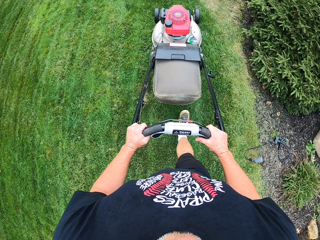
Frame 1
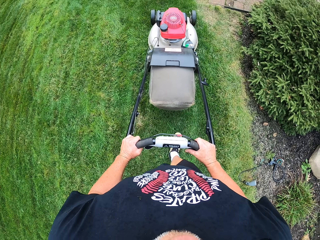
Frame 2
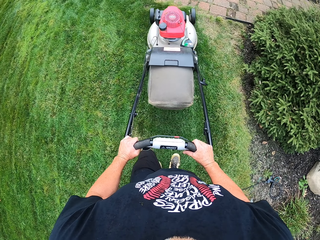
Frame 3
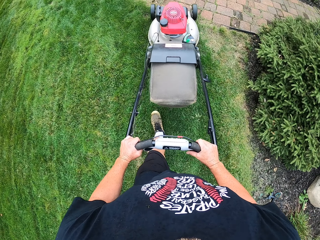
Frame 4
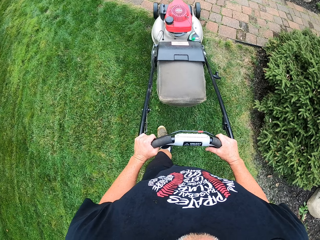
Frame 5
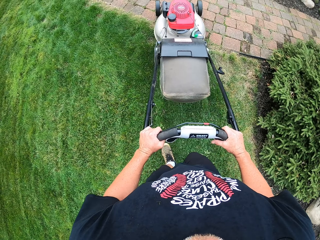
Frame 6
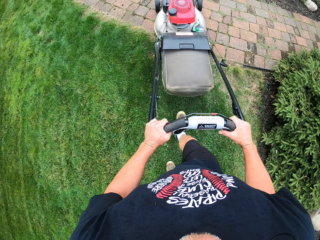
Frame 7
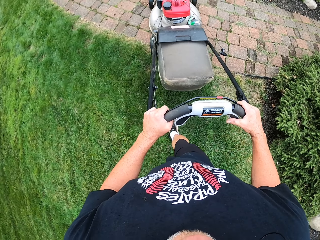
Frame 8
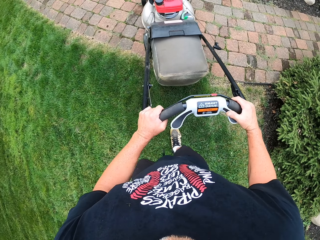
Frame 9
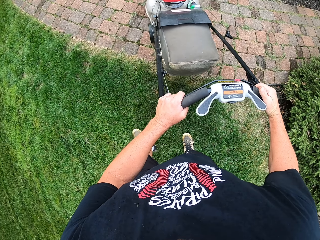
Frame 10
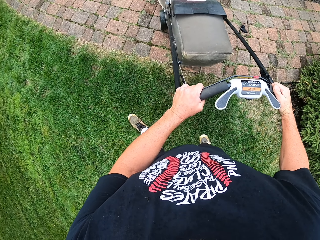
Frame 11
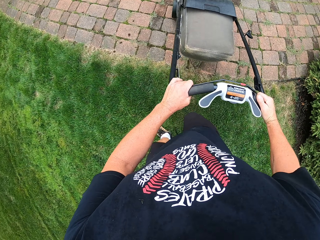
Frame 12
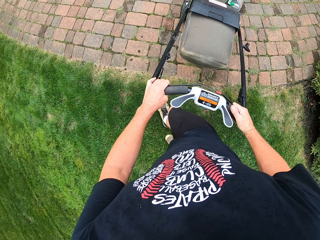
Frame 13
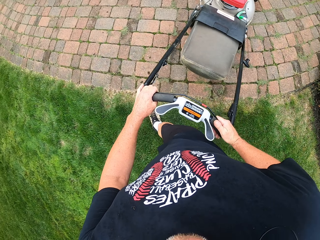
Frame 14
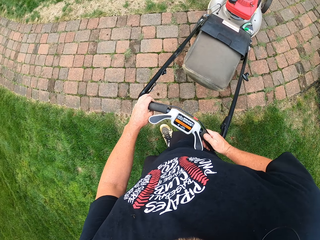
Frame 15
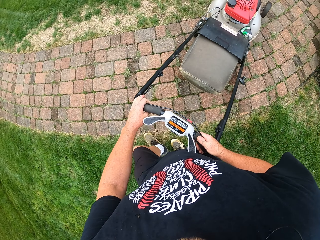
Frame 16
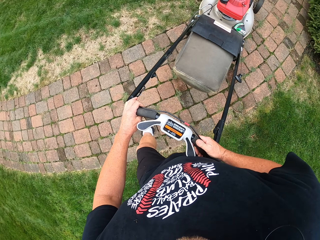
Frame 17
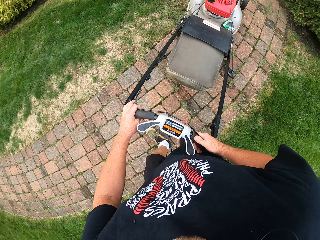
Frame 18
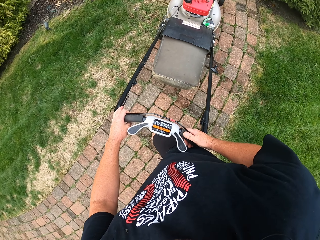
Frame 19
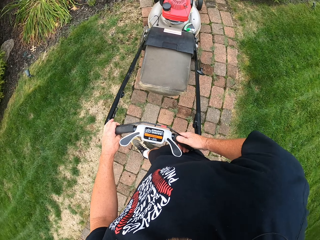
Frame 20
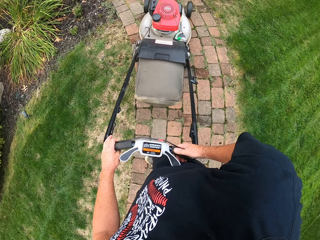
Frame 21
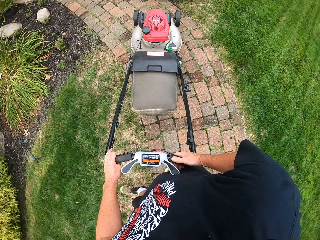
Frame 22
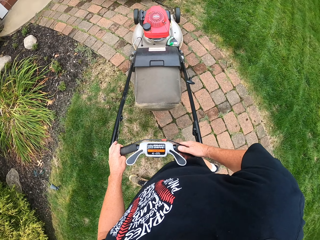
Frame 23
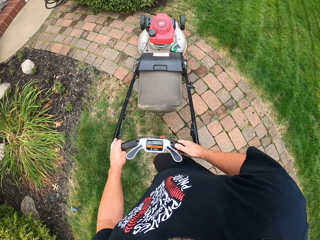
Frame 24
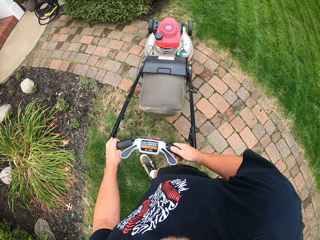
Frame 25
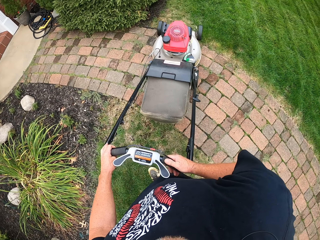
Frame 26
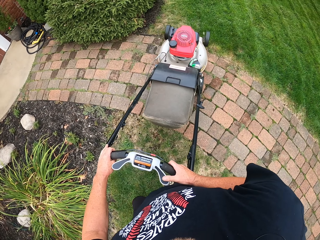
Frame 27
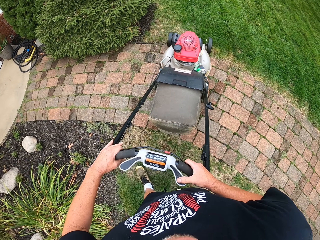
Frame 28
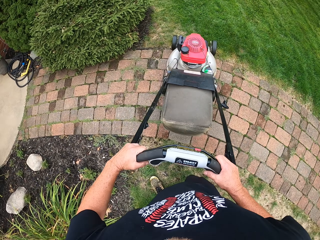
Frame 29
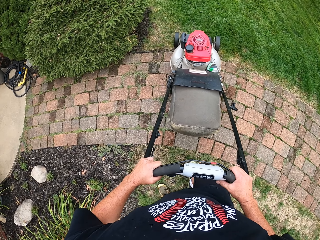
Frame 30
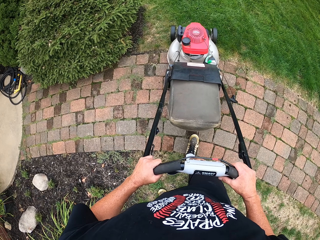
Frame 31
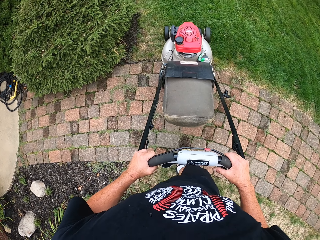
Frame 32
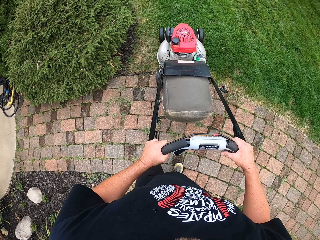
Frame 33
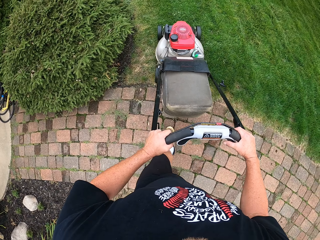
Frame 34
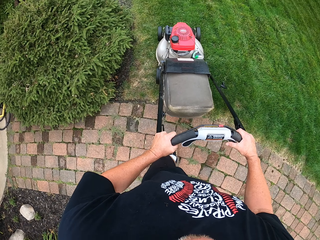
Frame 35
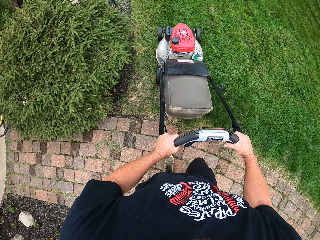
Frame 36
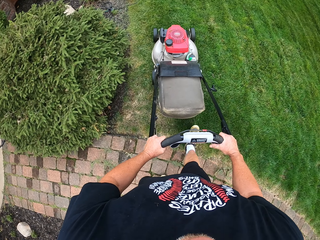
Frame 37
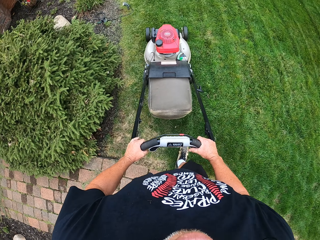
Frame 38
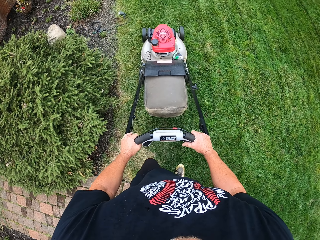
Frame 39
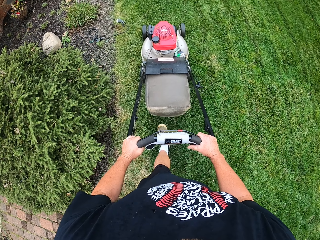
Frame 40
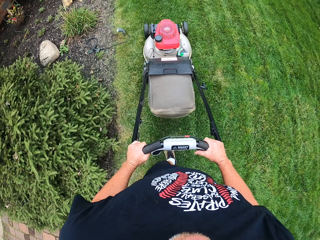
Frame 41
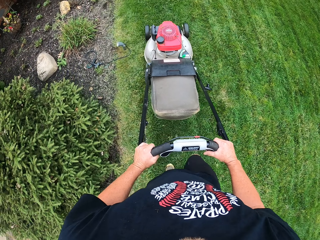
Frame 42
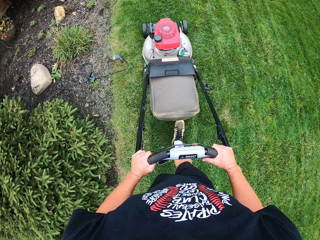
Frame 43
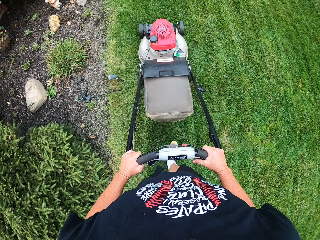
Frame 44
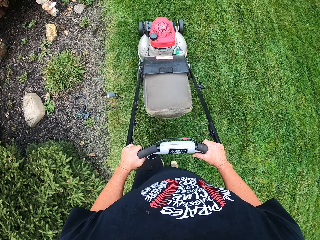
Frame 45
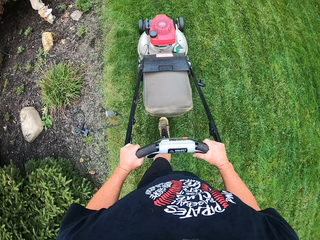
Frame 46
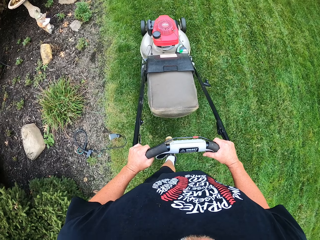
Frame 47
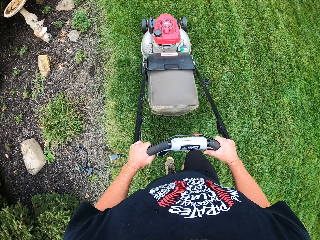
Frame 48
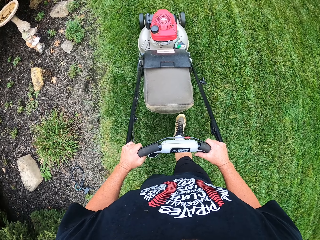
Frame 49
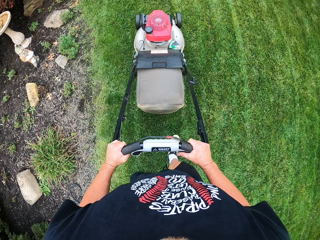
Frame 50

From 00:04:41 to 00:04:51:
The camera wearer turns around with a lawn mower. They cut grass with the lawn mower.

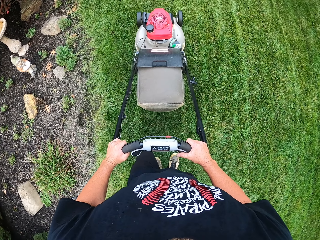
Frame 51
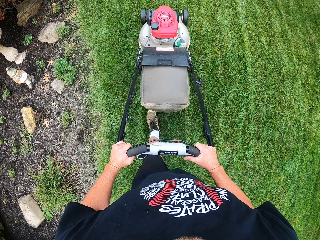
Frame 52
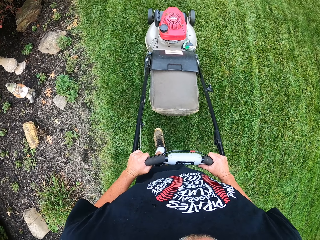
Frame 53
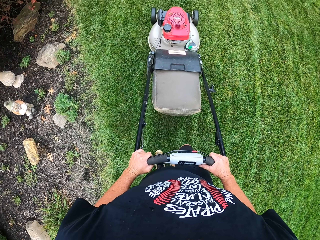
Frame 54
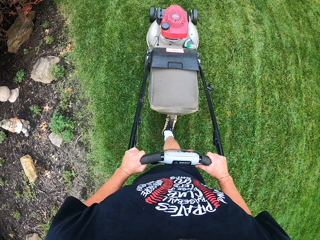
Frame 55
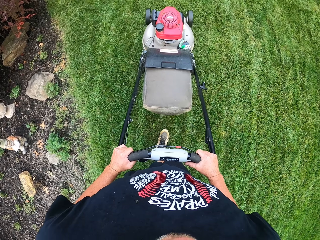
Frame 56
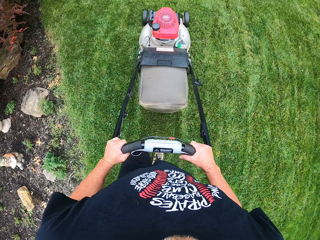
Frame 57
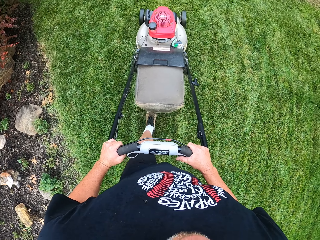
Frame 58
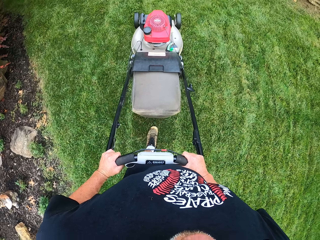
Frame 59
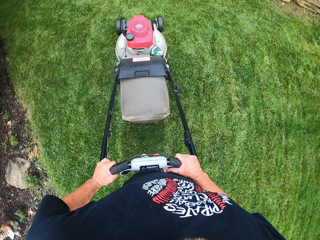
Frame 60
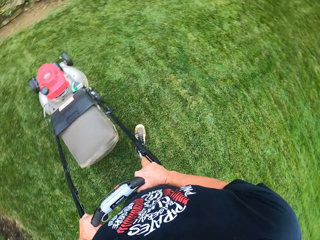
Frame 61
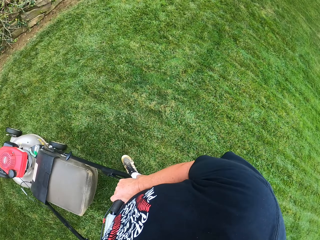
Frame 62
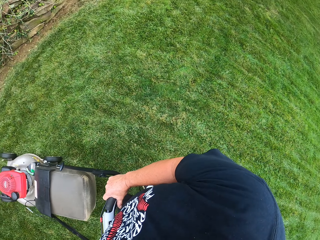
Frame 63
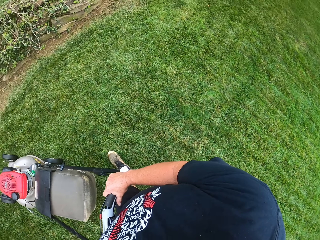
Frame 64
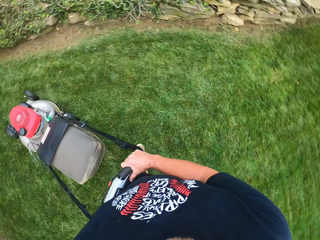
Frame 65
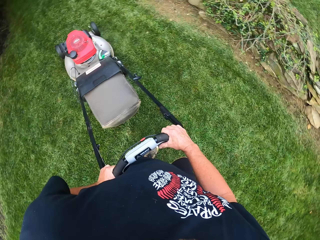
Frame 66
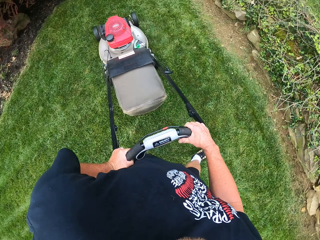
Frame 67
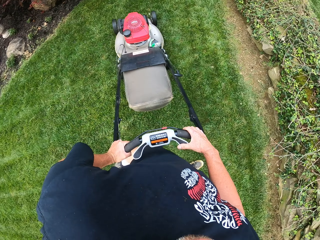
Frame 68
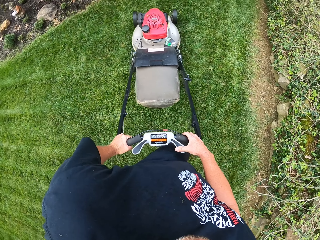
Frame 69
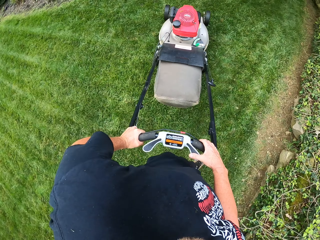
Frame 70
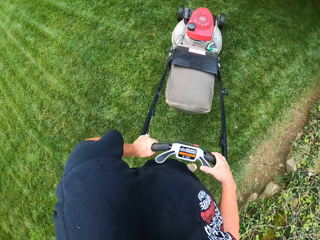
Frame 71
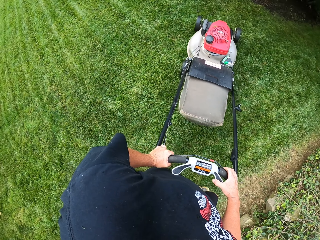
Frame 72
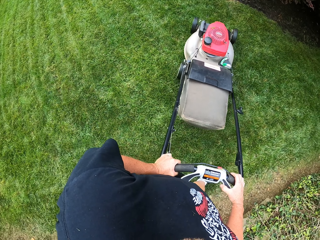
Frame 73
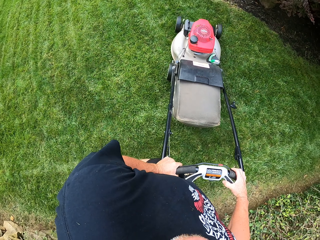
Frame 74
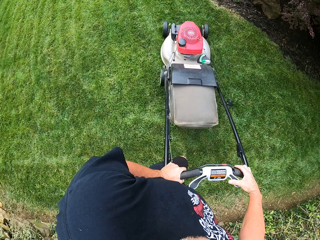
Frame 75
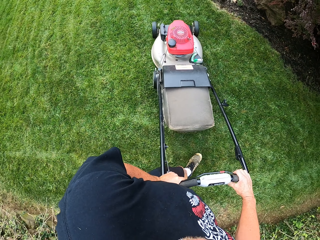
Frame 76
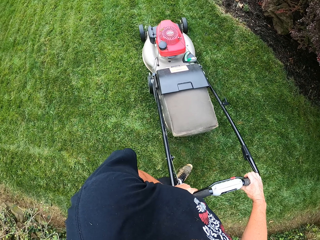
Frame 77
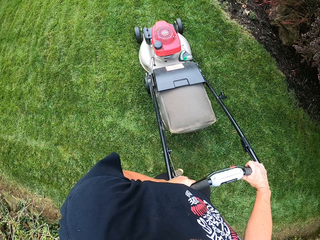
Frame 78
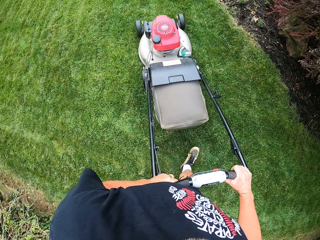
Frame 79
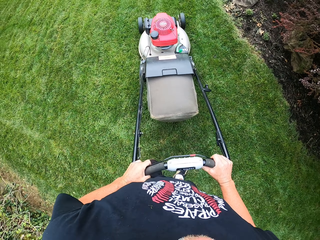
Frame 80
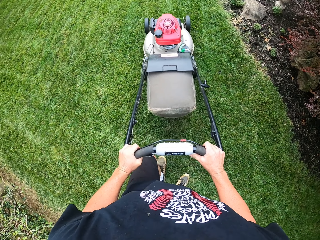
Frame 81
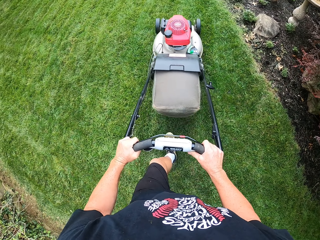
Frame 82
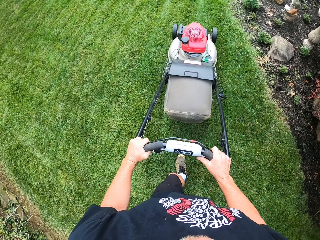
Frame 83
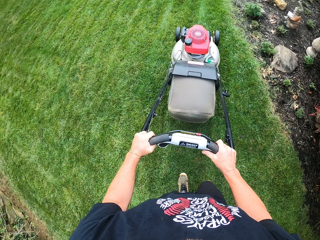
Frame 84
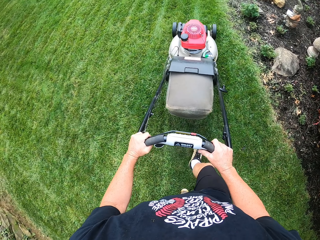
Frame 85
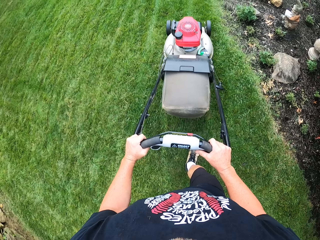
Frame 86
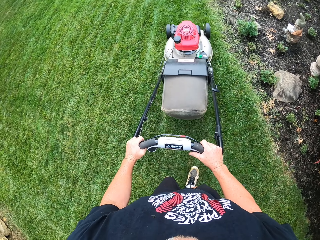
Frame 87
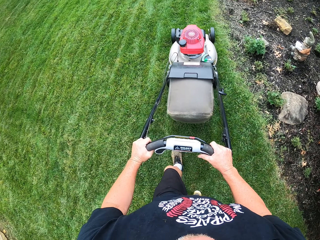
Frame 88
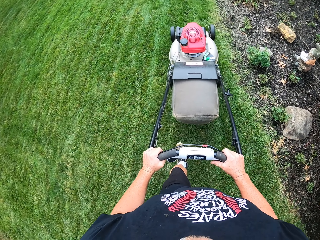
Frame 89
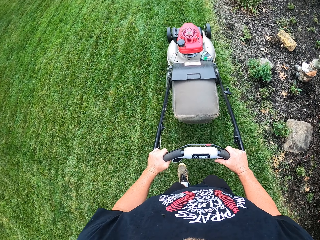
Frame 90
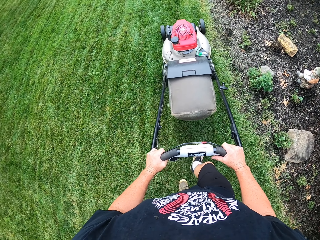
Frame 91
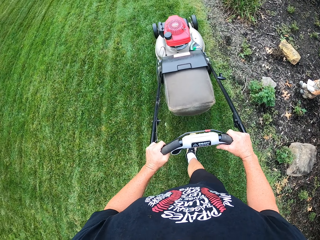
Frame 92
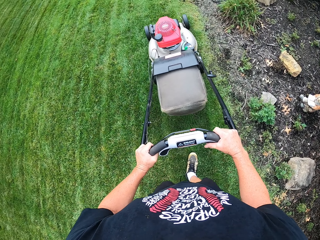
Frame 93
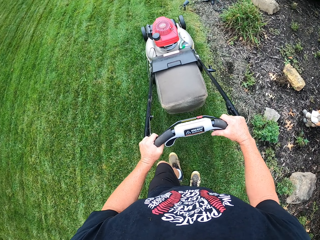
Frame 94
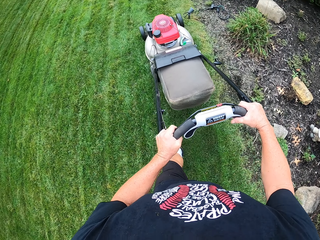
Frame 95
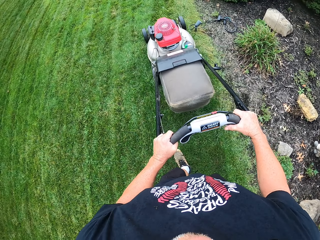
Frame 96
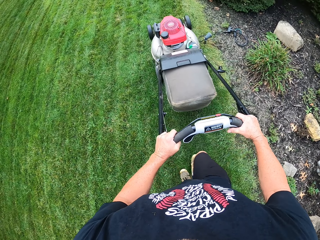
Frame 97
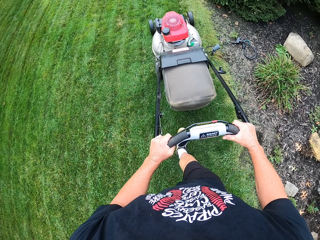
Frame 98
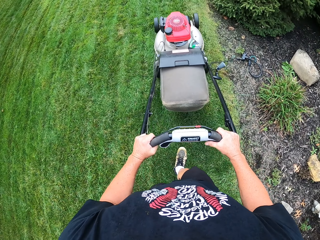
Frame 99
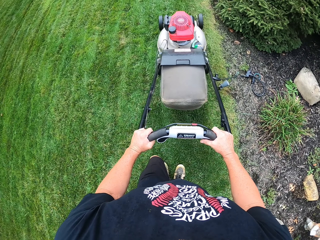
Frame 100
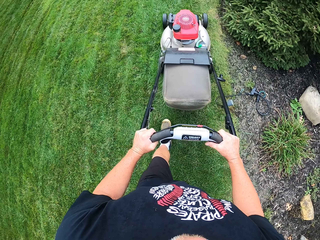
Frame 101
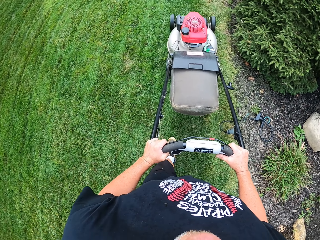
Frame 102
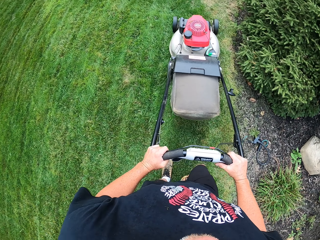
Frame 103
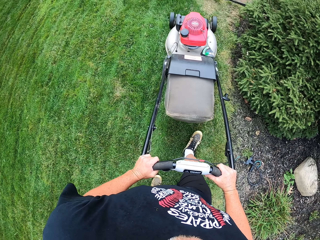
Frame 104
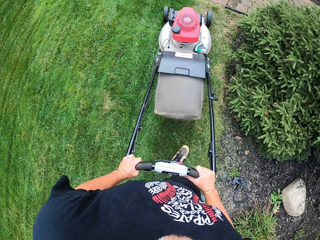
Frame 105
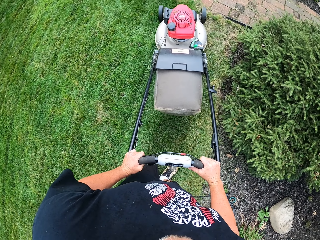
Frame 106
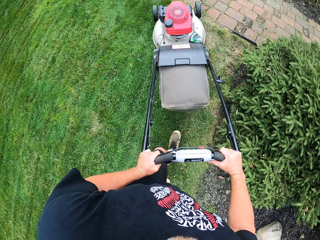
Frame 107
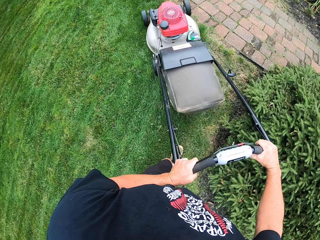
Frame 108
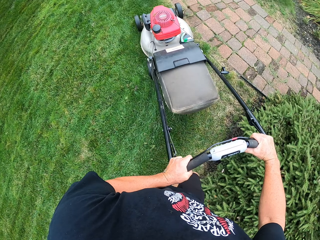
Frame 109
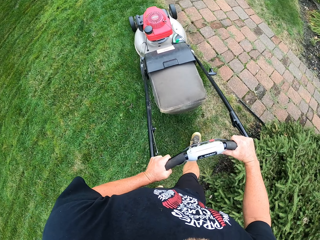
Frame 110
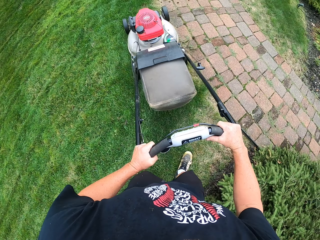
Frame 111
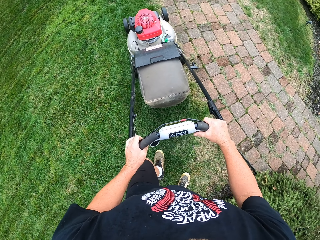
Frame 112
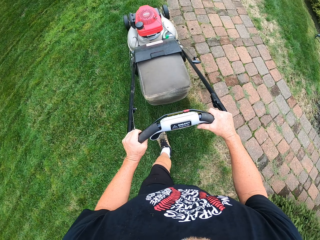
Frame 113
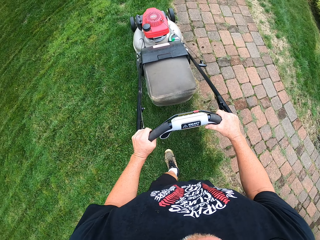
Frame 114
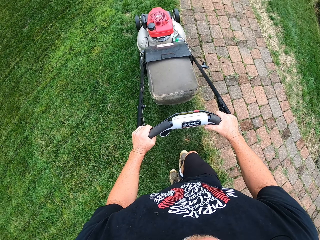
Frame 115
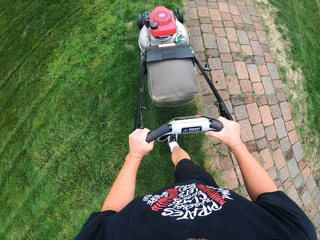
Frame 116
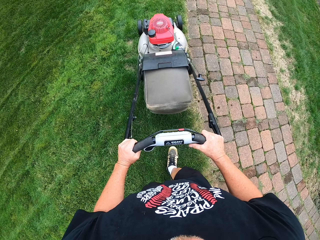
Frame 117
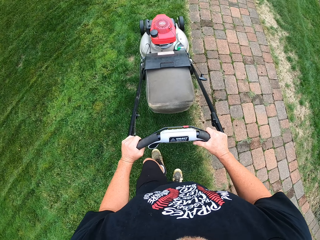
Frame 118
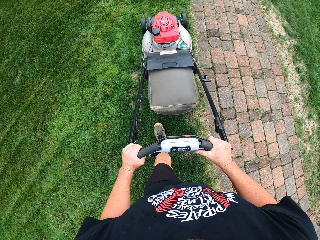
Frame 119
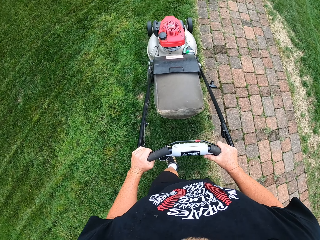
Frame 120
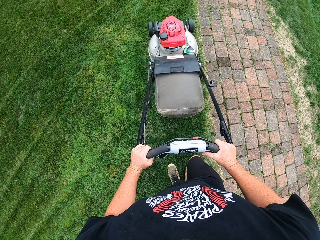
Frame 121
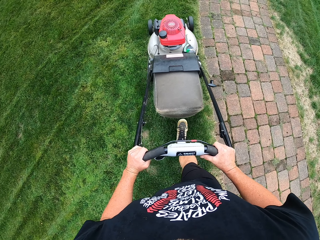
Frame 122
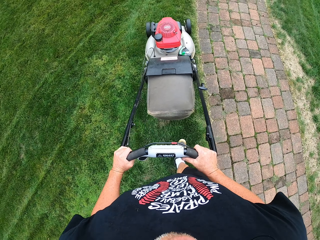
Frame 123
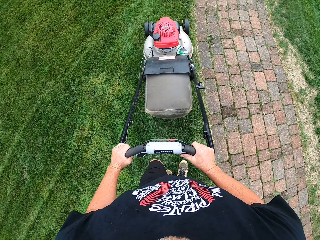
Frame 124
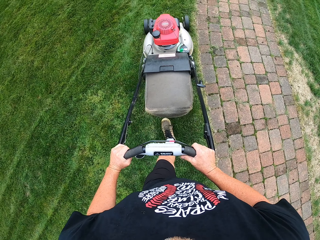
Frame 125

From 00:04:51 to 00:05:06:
The camera wearer looks aside. They turn around with the lawn mower. They cut grass with the lawn mower. They turn around with the lawn mower. They cut grass with the lawn mower.
